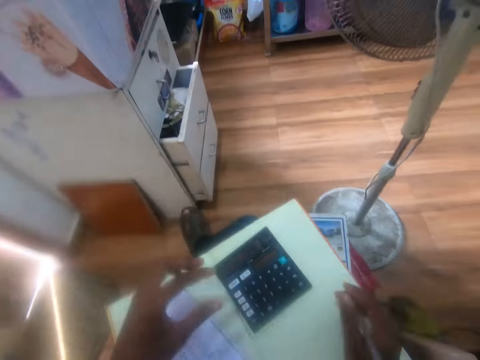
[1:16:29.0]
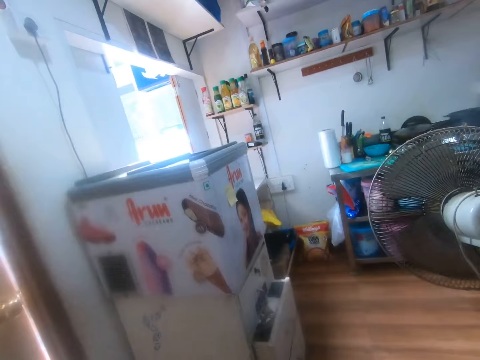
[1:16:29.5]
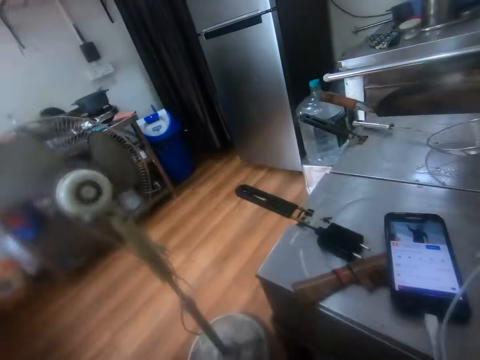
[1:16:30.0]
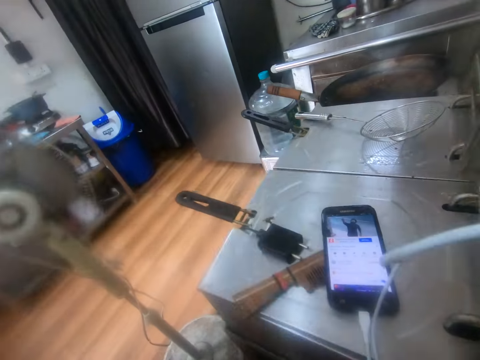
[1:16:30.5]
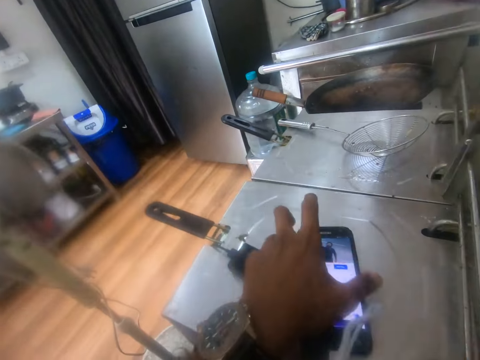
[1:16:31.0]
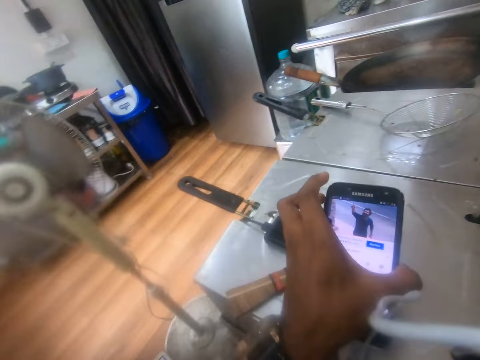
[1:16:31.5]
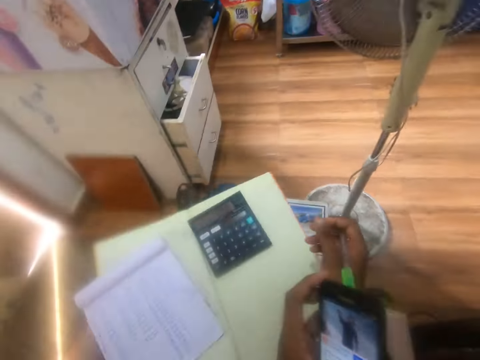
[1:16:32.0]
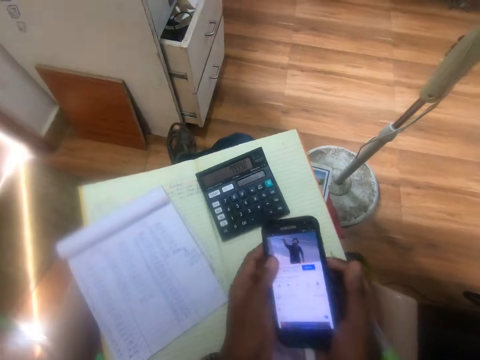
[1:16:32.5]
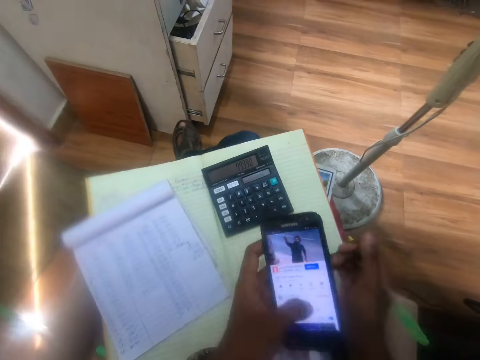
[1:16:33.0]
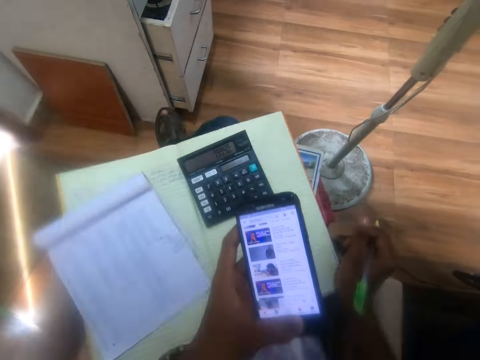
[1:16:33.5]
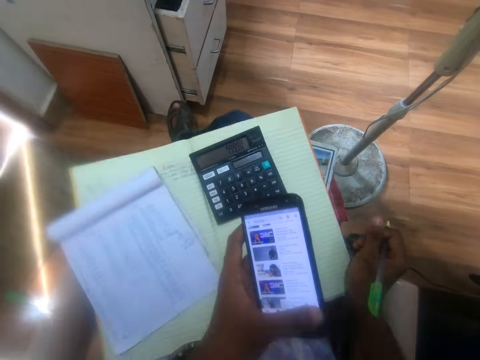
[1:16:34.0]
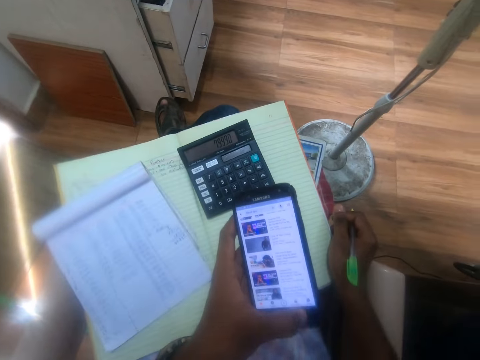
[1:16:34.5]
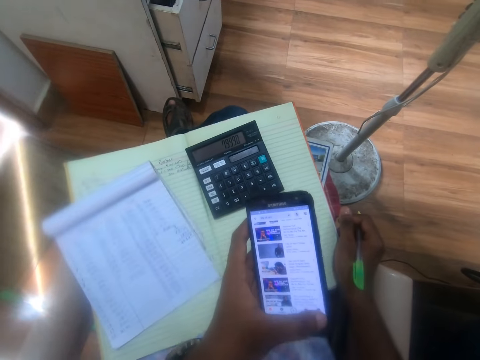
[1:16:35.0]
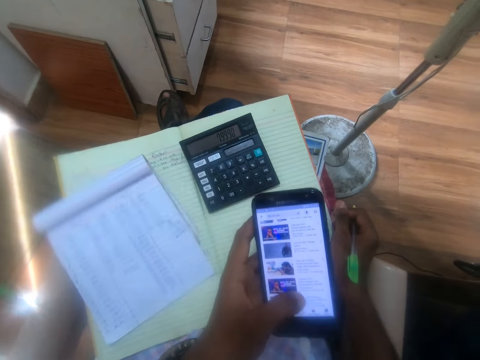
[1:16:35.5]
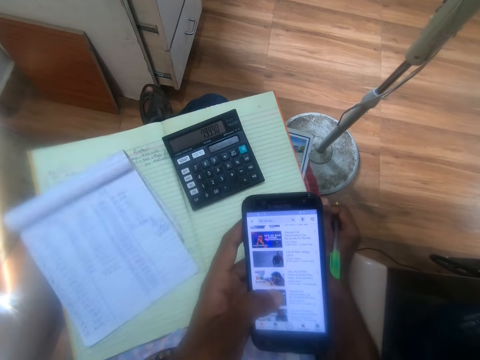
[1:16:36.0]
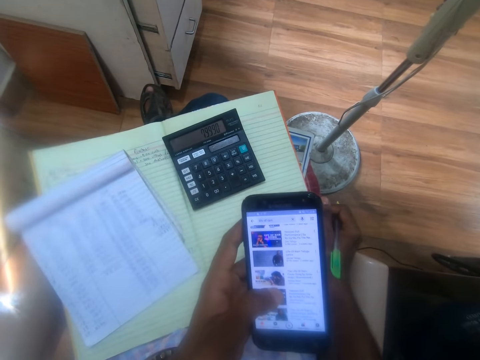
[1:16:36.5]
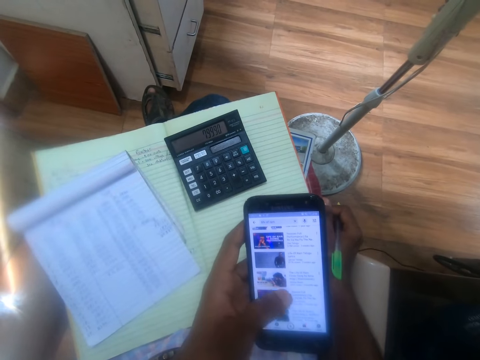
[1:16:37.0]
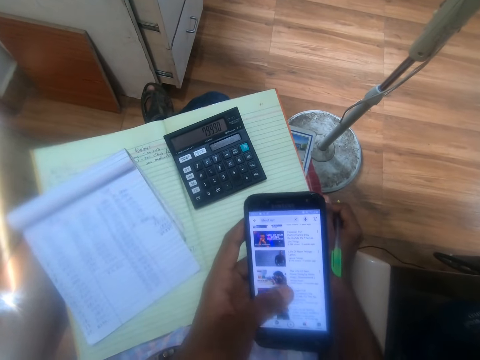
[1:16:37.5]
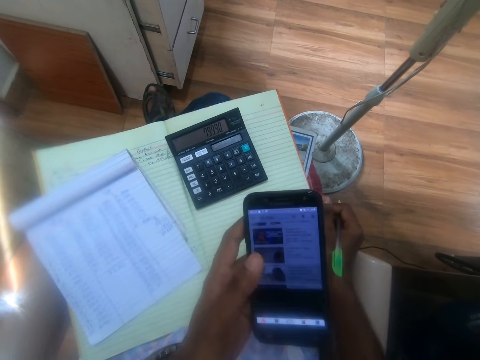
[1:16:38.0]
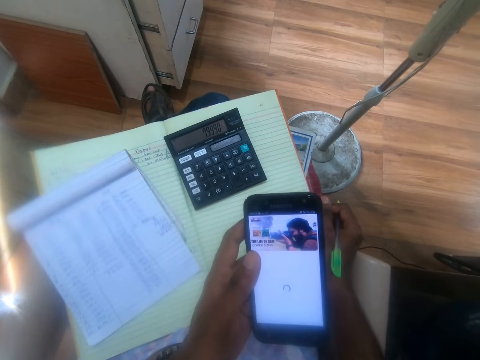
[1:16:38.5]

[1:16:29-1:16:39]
The camera wearer picks up a phone from the top of a deep fryer with his left hand. He touches the phone in his left hand with his right hand. He operates the phone with his left hand. He places his right hand on the book on his legs.

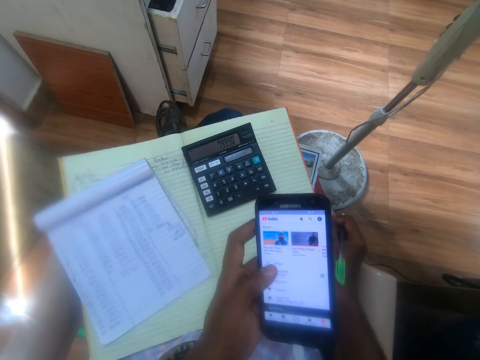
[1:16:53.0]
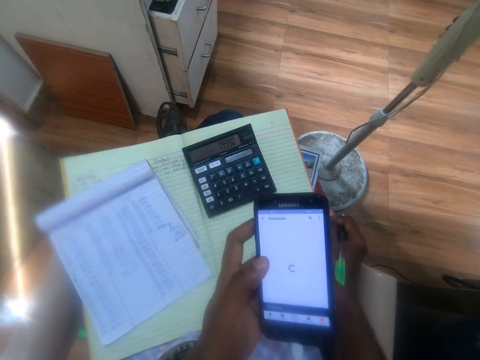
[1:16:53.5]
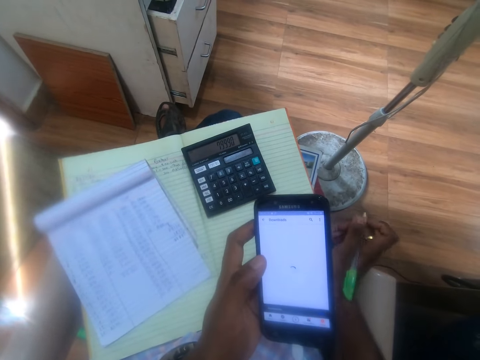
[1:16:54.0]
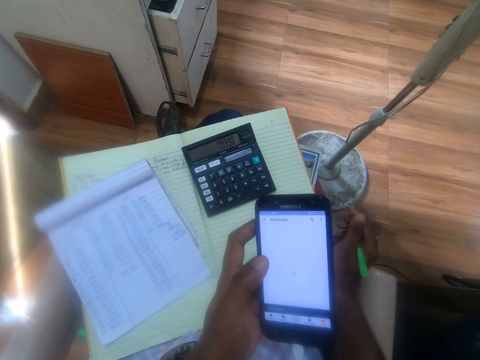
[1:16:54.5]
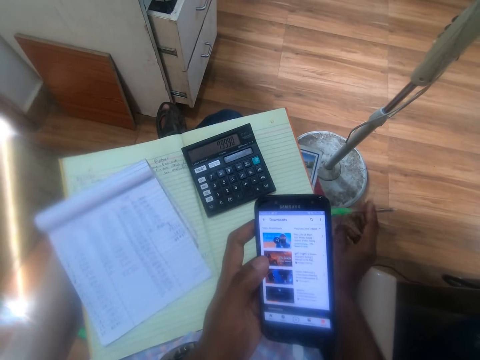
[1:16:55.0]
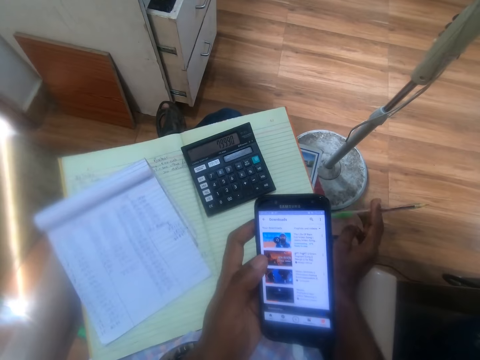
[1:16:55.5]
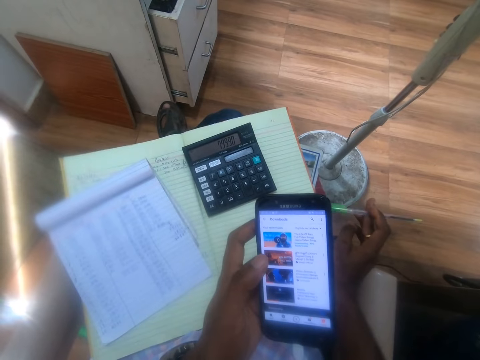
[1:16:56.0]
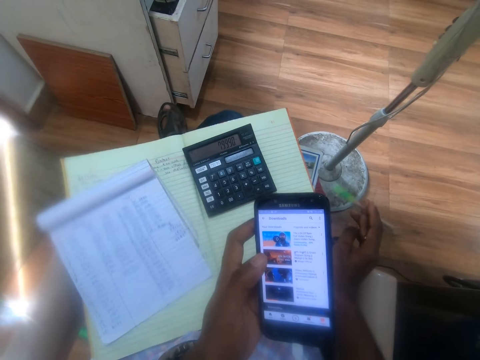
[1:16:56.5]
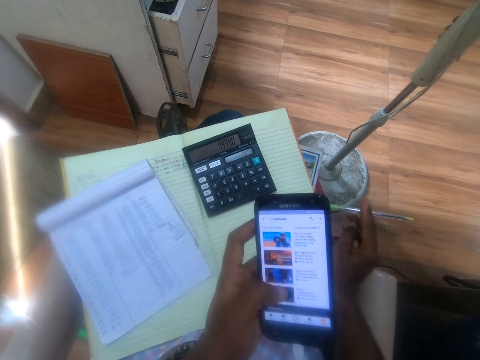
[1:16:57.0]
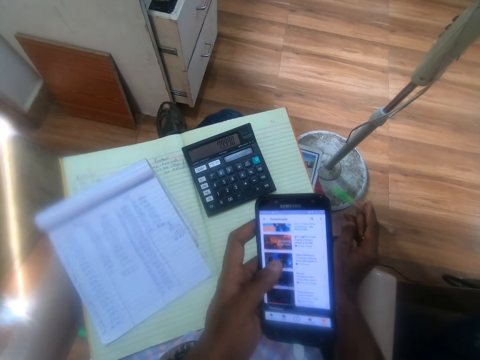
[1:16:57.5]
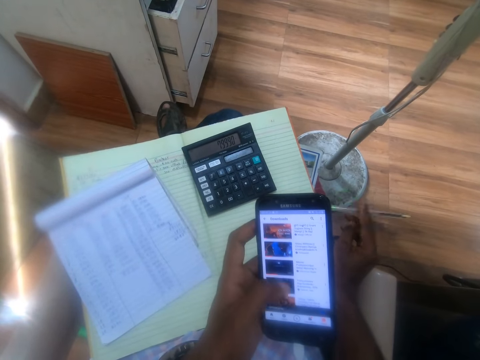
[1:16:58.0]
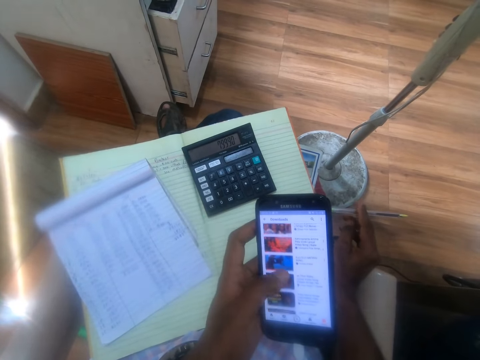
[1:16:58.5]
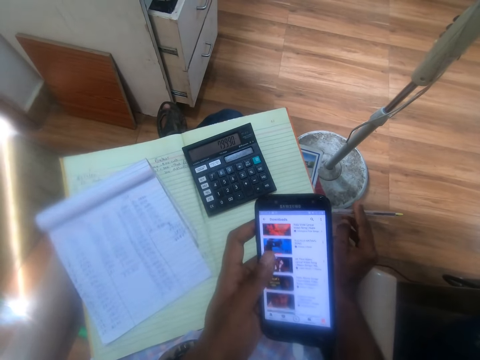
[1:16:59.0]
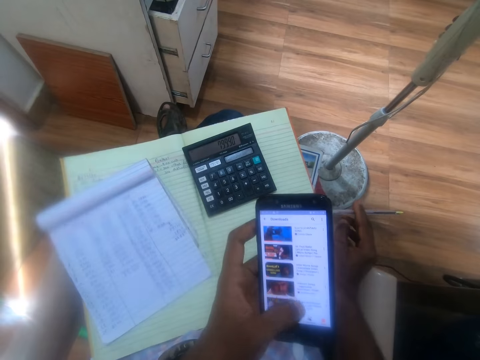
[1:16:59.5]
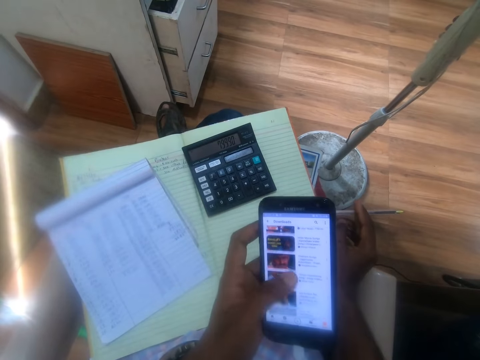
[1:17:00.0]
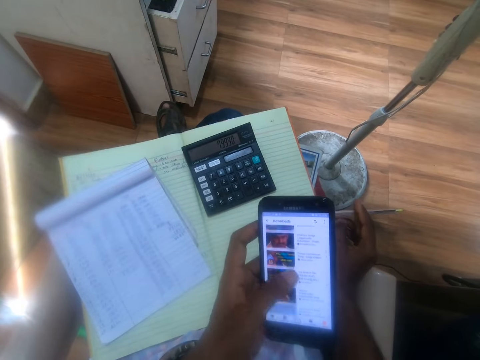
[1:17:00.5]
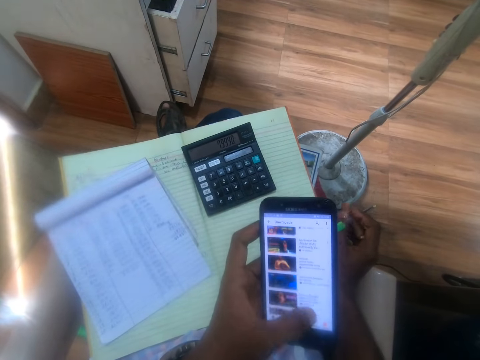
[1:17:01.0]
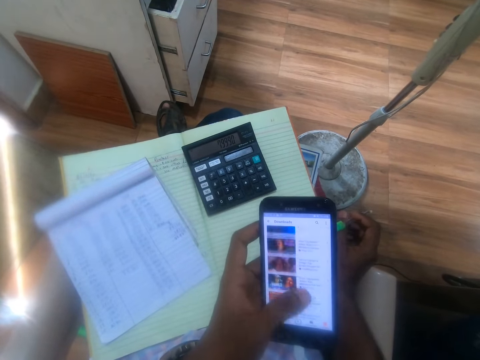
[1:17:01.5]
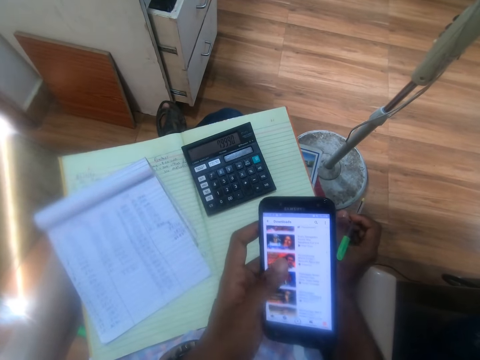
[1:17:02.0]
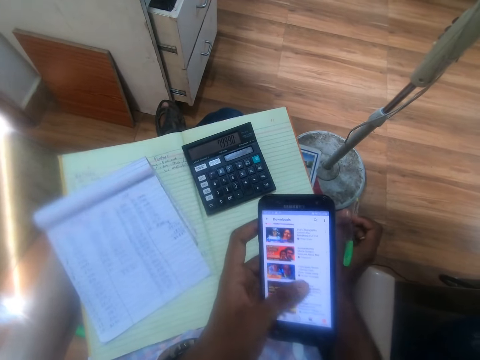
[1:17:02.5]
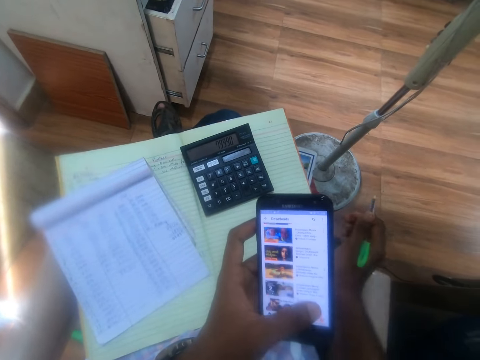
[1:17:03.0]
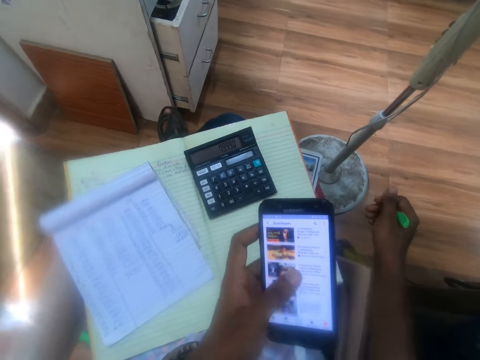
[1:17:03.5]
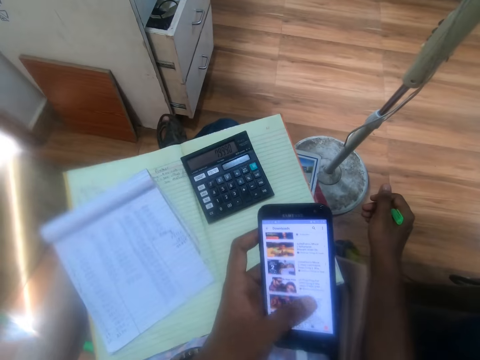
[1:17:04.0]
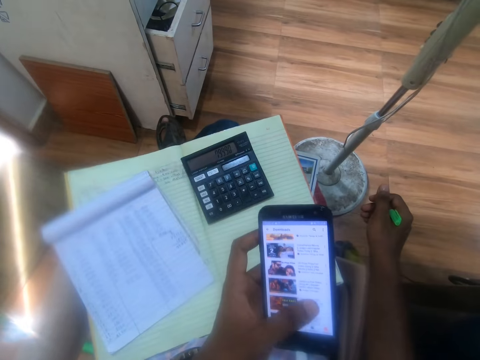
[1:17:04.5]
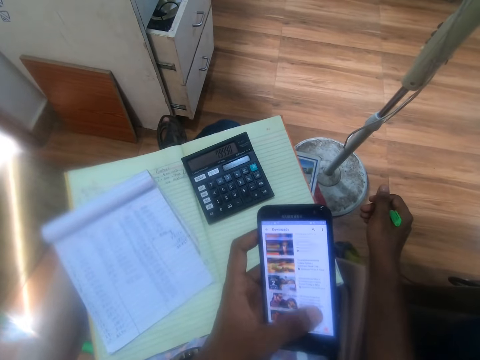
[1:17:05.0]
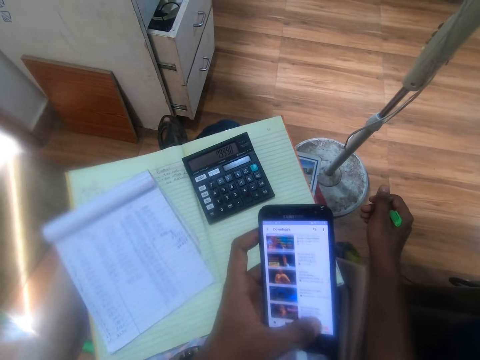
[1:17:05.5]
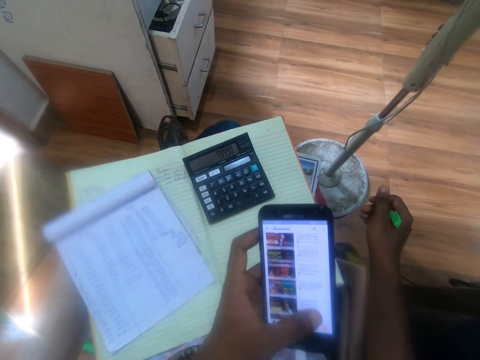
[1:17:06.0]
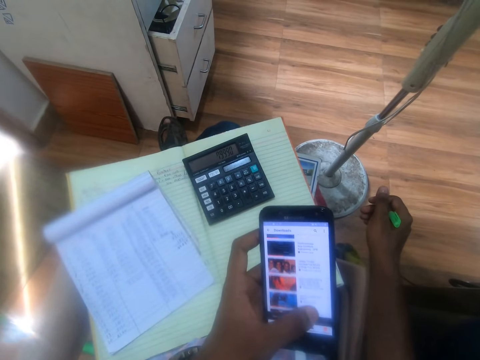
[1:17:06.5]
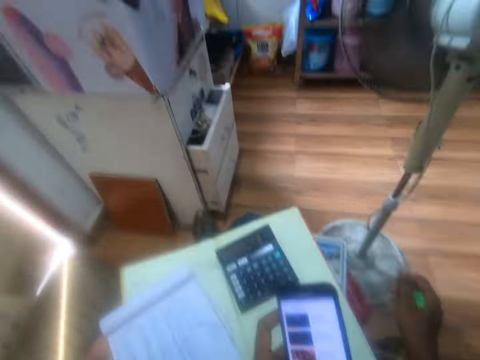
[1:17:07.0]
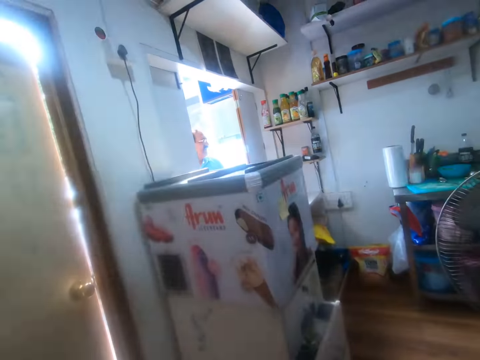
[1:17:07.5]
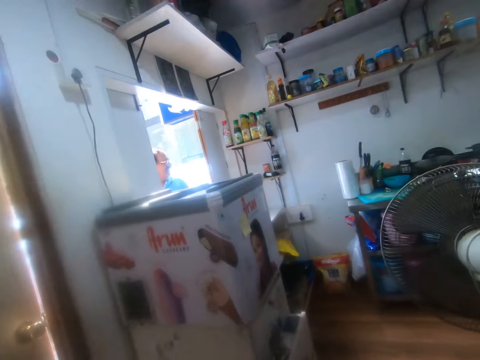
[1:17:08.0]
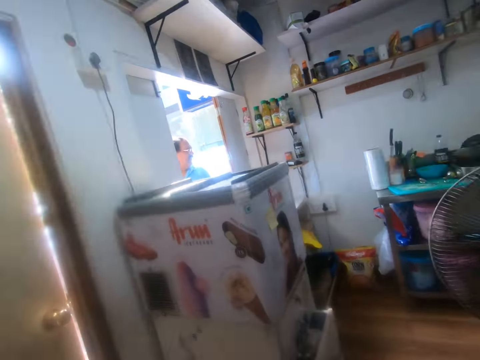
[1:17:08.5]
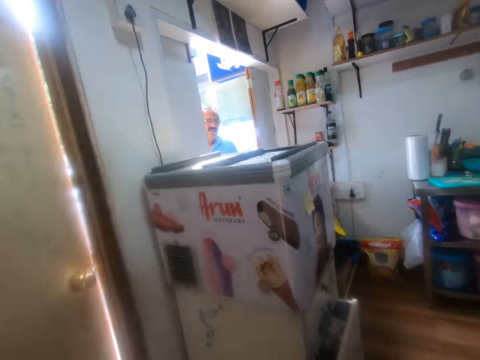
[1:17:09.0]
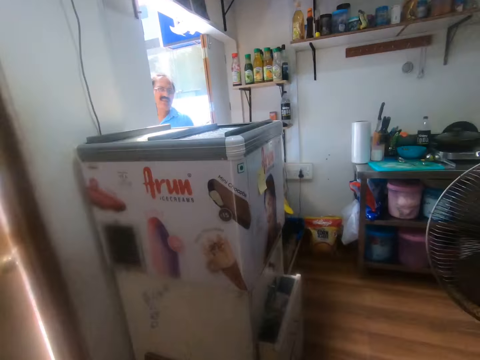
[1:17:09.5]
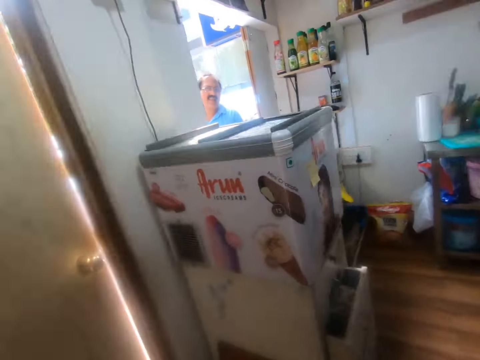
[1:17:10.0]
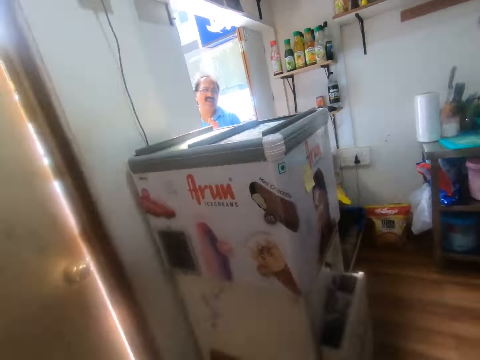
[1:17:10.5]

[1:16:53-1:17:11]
The camera wearer fiddles with the pen in his right hand. He shakes the pen with his right hand. He hits the book on his legs with the pen in his right hand. A man converses with the camera wearer. The camera wearer walks.
